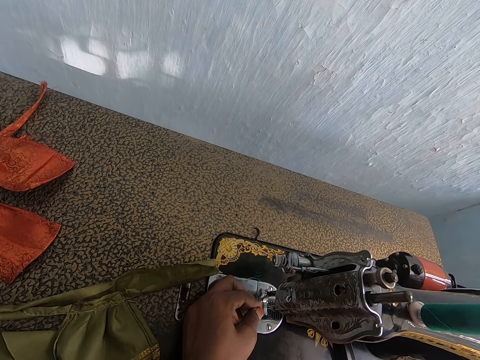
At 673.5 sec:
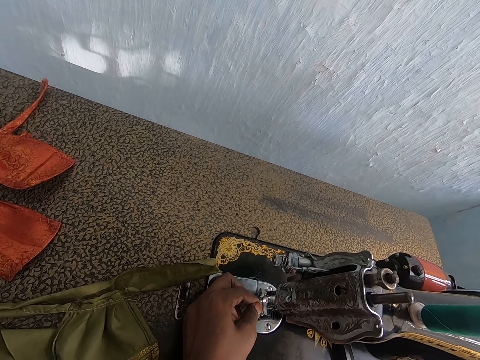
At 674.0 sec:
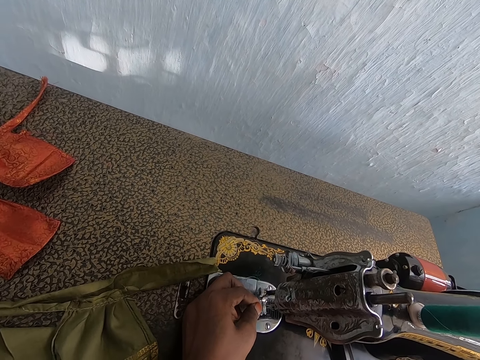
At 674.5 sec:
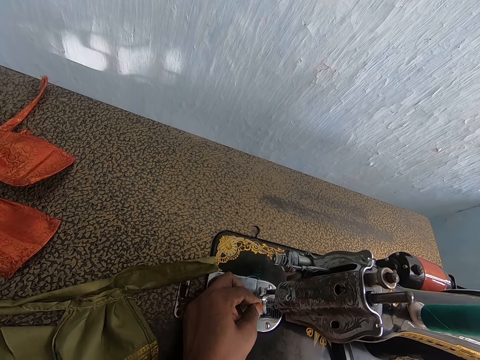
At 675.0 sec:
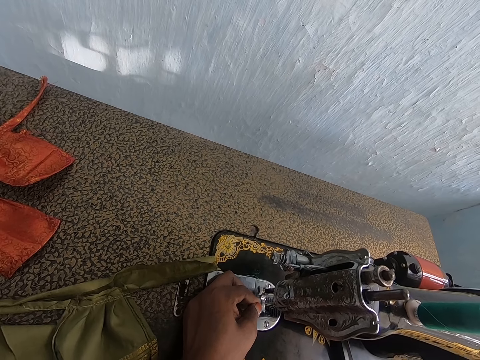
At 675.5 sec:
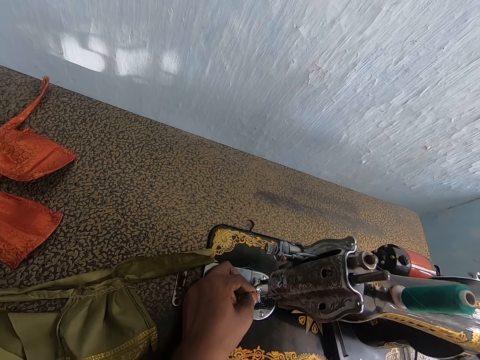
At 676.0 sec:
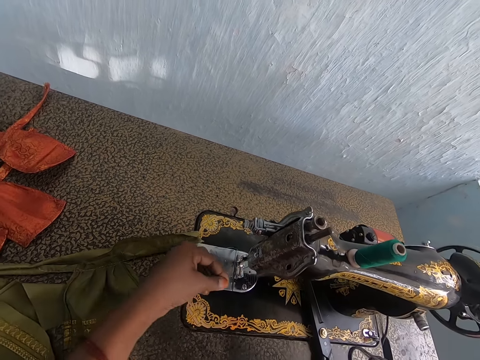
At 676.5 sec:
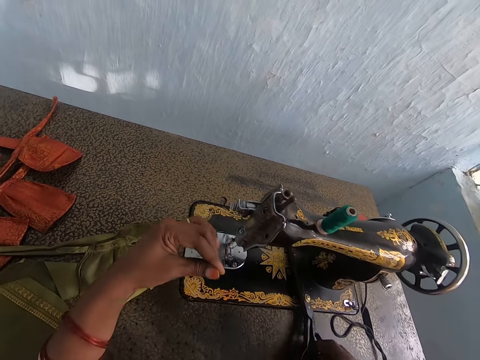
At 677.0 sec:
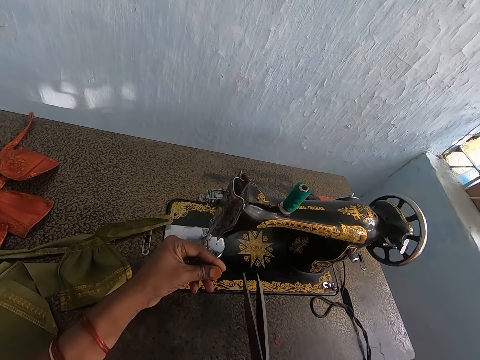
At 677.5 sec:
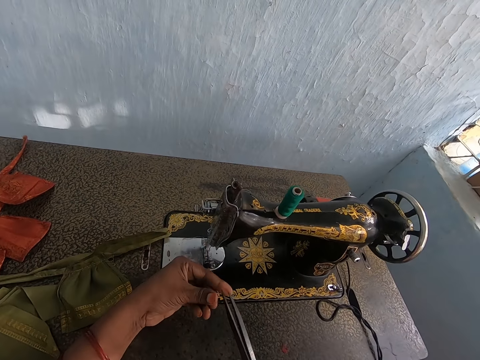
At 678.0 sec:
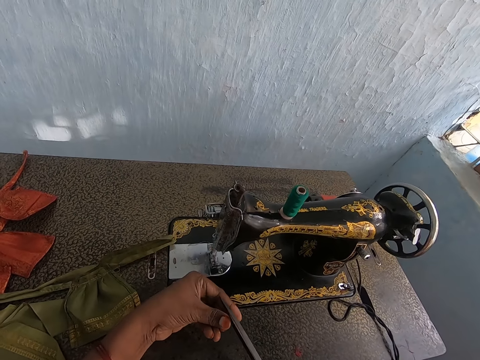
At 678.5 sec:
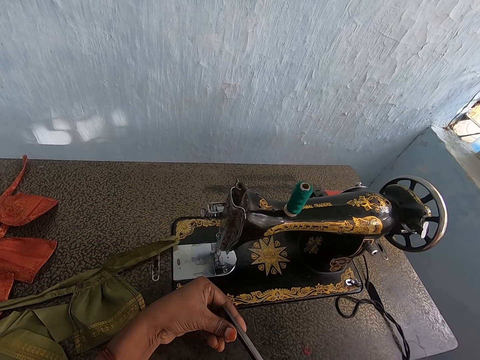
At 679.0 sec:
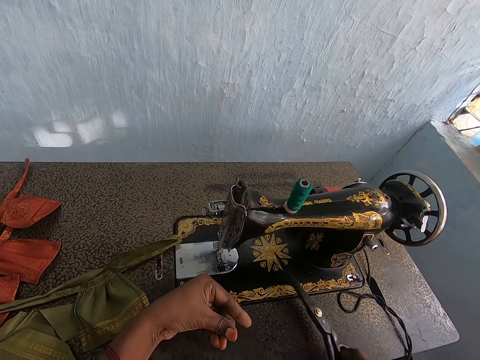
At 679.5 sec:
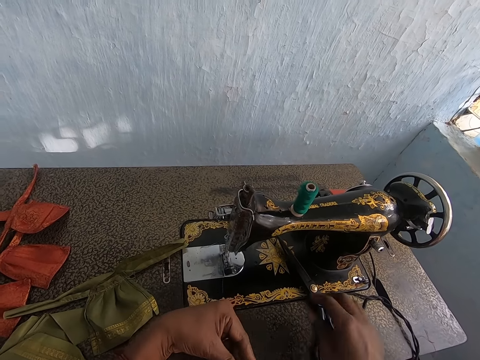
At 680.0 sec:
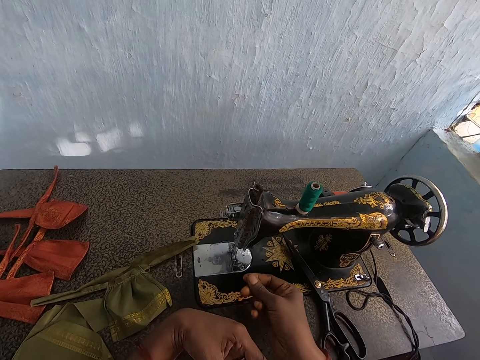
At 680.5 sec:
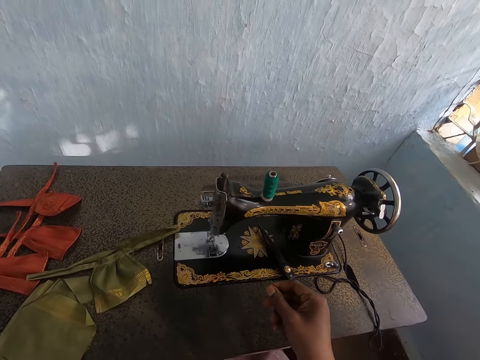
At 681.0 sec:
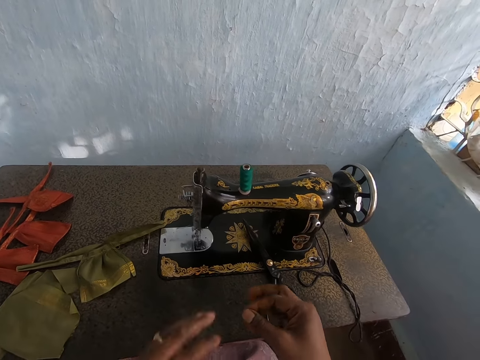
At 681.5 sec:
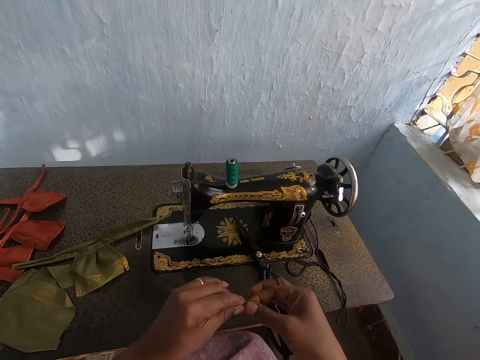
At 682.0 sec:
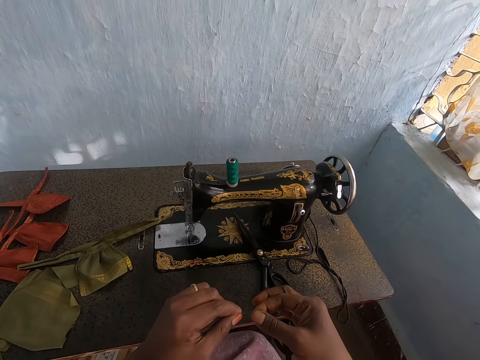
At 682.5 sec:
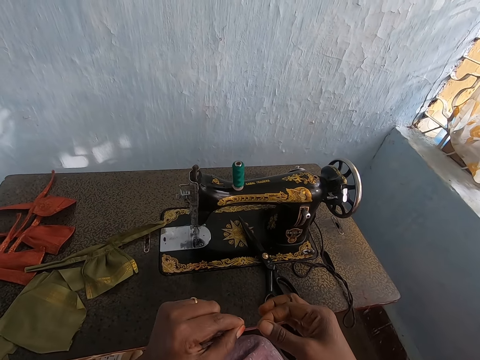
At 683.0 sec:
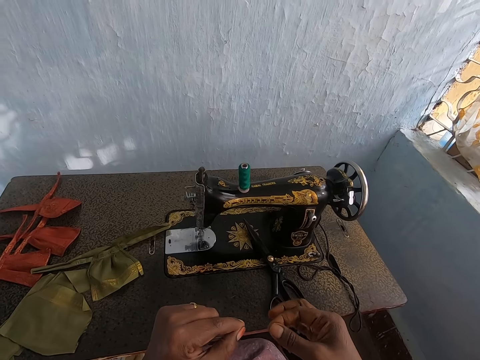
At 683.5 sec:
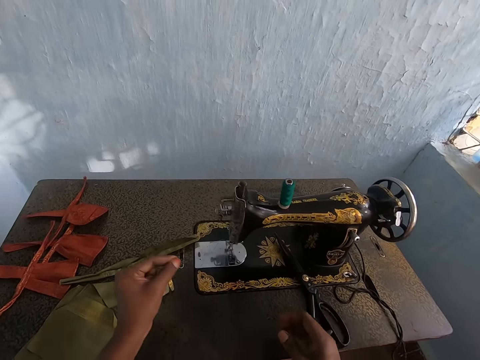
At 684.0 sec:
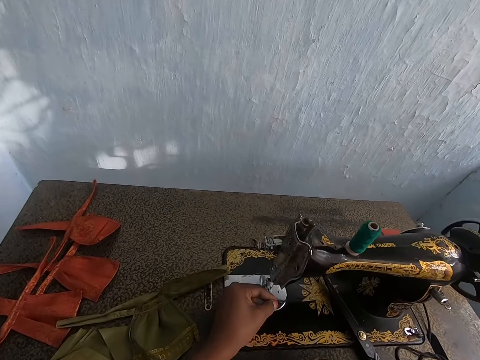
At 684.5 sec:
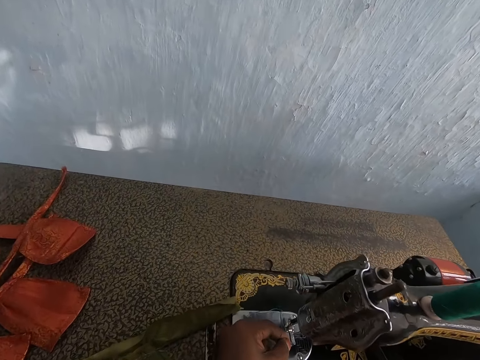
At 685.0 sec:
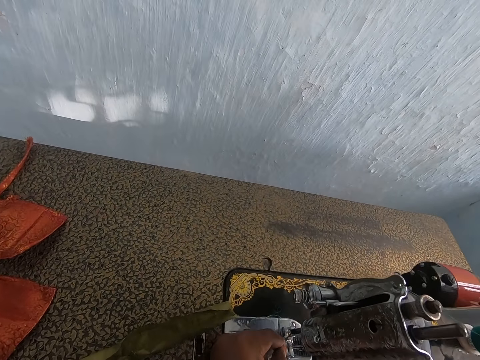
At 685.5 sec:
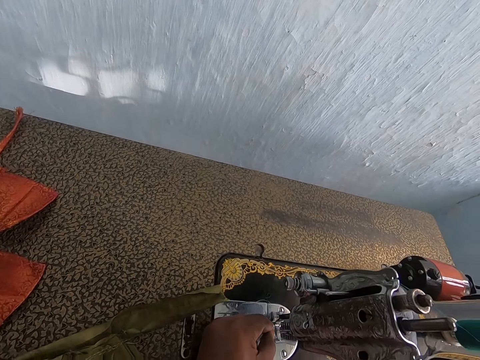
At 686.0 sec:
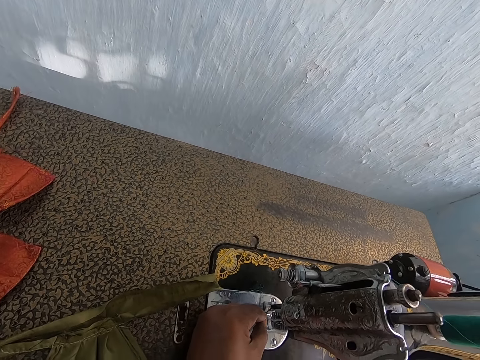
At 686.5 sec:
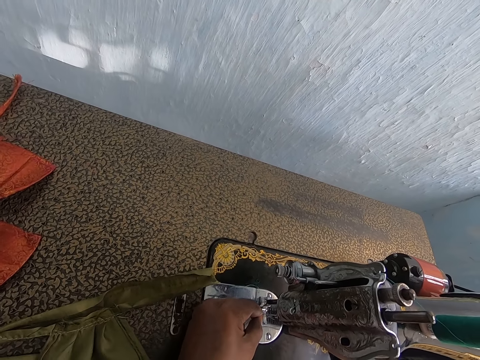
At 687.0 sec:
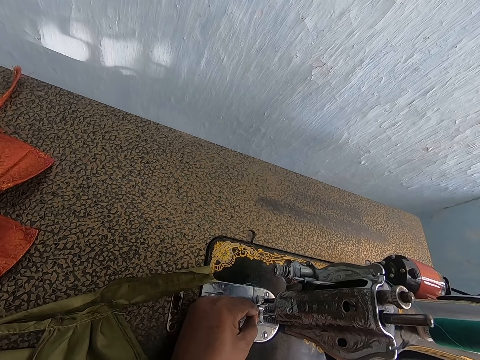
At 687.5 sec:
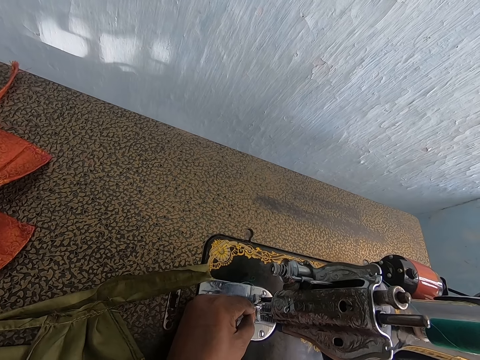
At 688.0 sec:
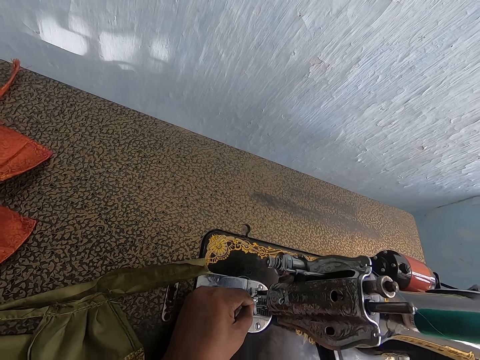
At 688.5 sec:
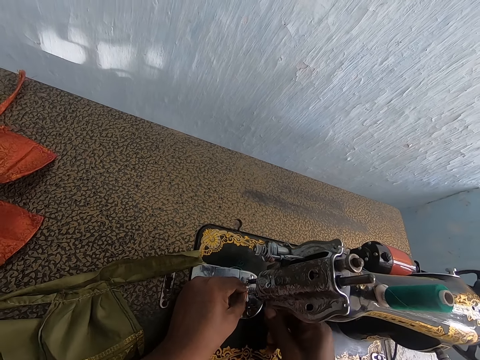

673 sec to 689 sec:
The camera wearer pulls the thread. She picks up the pair of scissors from the sewing machine with her right hand. She cuts the thread with the pair of scissors in her right hand. She drops the pair of scissors on the sewing machine with her right hand. She pulls the thread with both hands. She passes the thread through the sewing machine needle with her left hand.

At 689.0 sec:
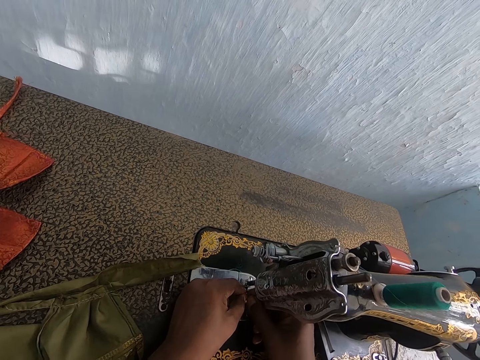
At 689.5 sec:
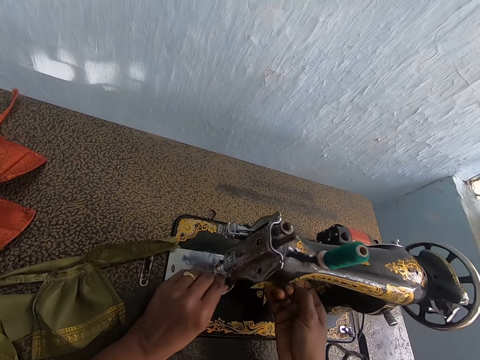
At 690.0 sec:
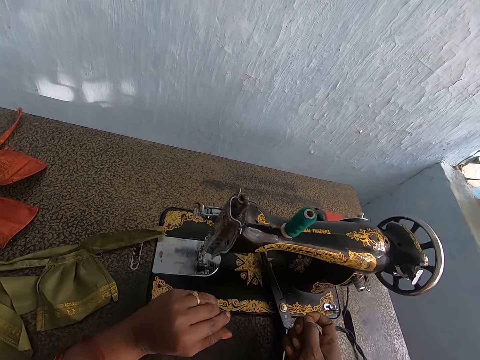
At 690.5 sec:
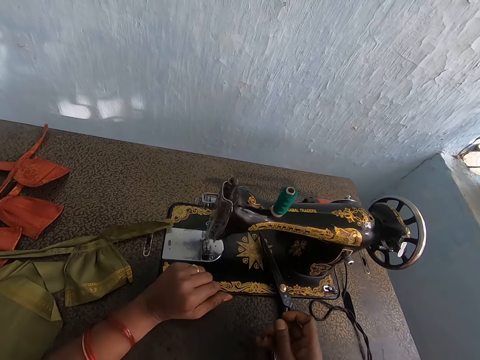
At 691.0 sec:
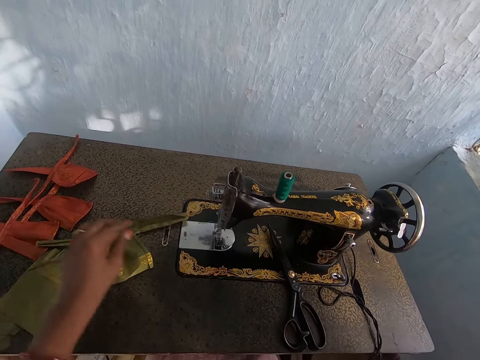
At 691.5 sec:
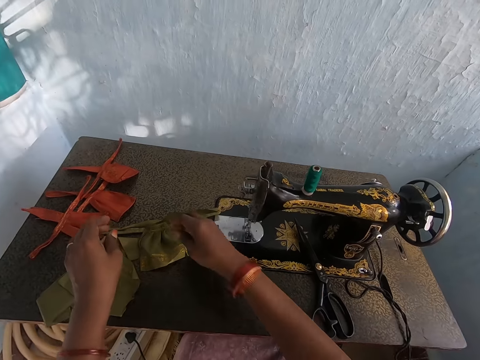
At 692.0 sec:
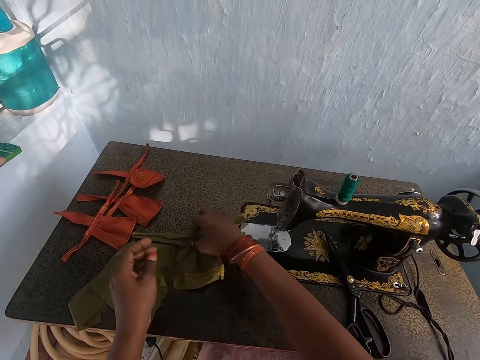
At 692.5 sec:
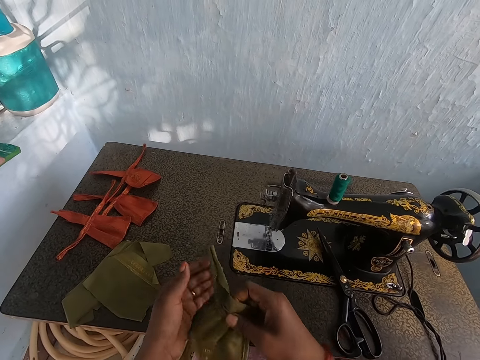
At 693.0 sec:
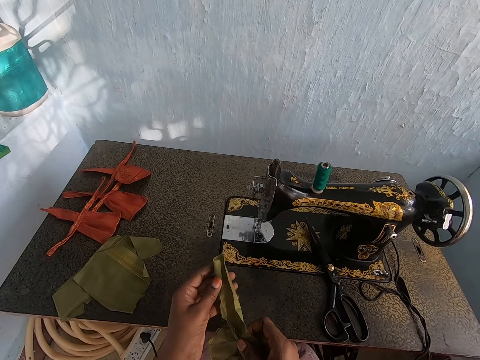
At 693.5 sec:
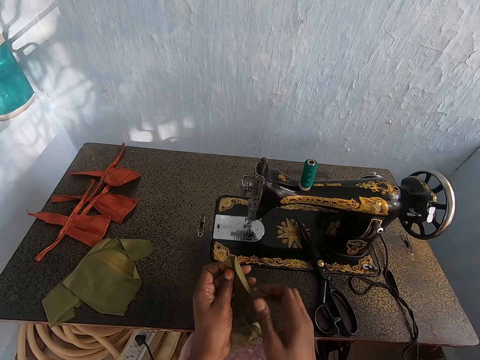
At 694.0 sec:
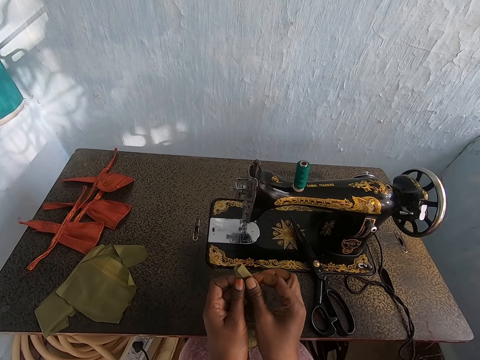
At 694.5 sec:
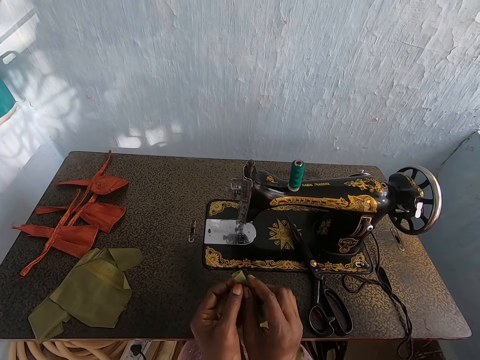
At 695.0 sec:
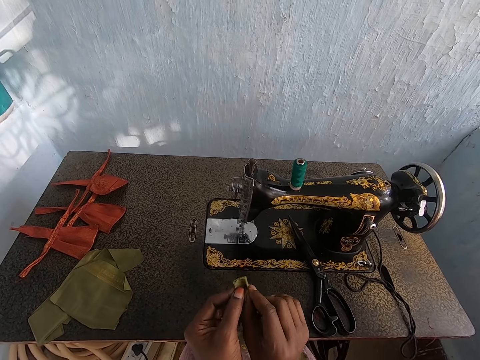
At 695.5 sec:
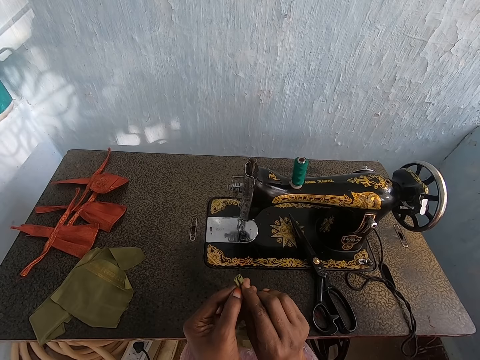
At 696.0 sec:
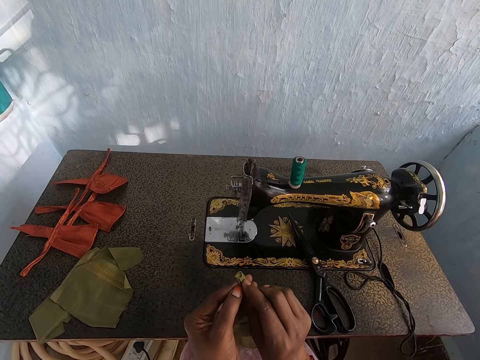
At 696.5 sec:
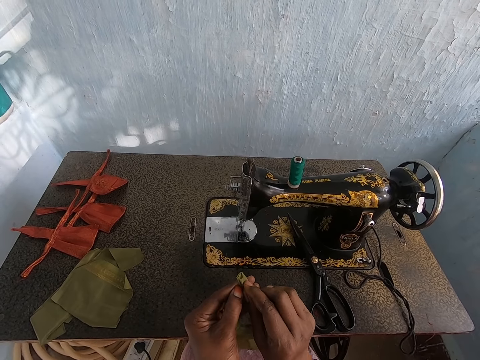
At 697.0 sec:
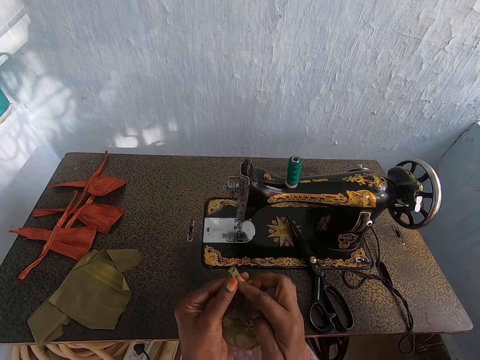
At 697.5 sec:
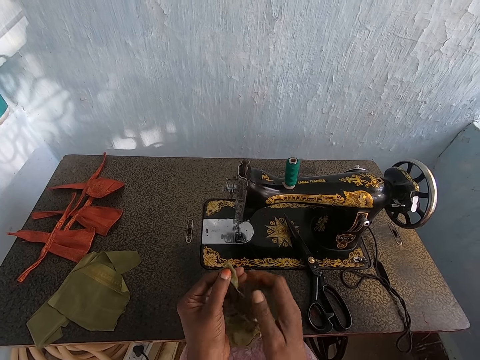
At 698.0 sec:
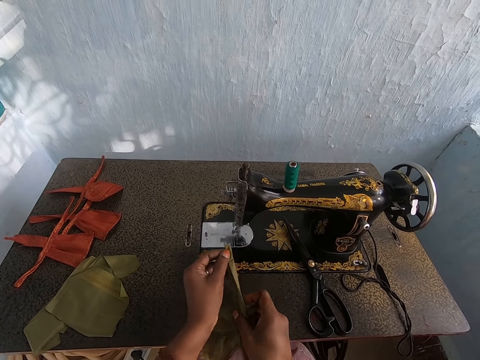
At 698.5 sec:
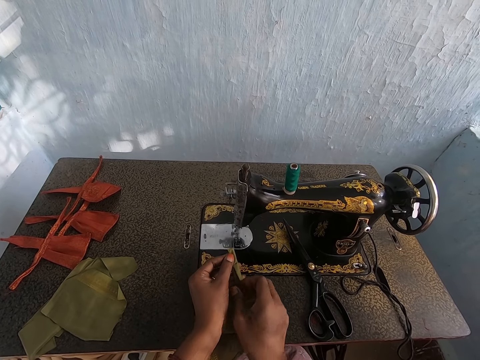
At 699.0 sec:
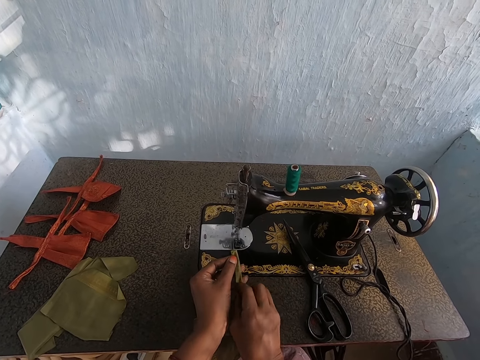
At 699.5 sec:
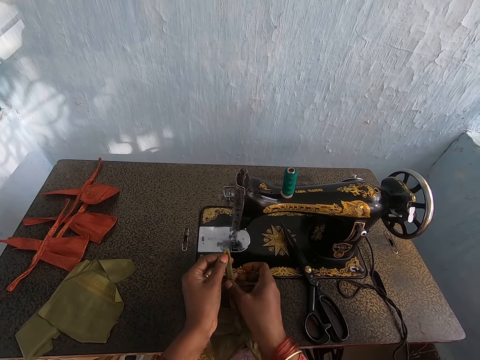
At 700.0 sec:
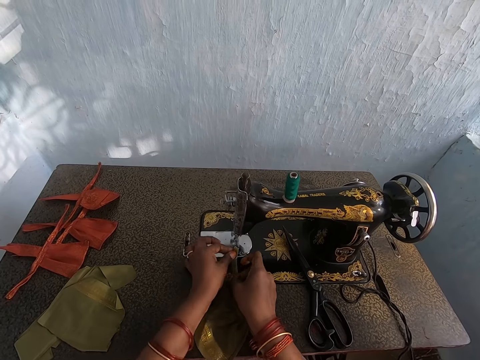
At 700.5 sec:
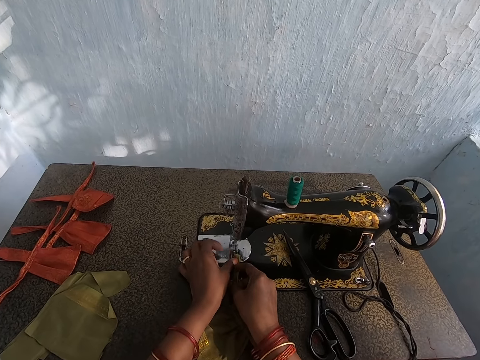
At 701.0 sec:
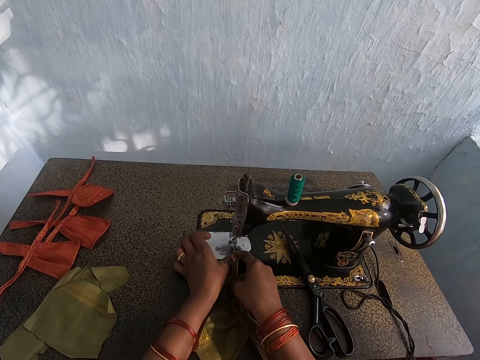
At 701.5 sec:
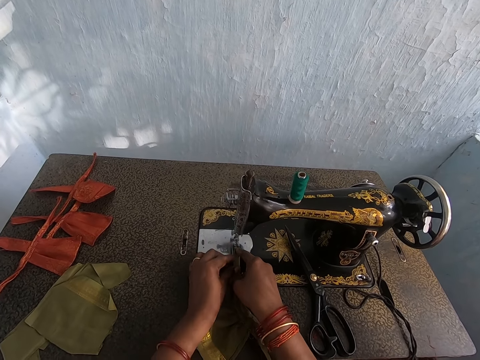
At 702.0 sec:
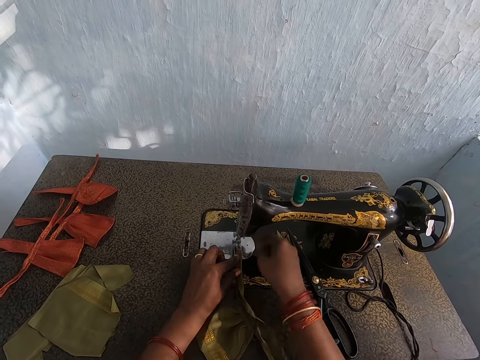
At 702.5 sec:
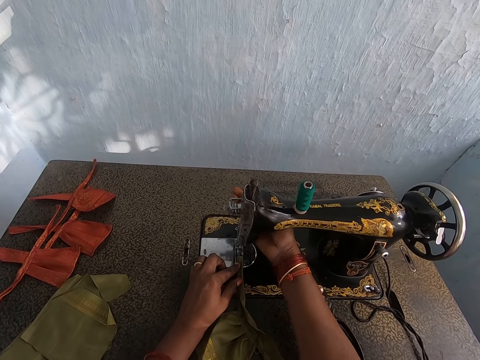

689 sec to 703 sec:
The camera wearer pulls the thread with both hands. She picks up the fabric on the table with her right hand. She rolls a part of the fabric with her hands. She folds the cloth. She sets the fabric under the presser foot of the sewing machine with both hands.
